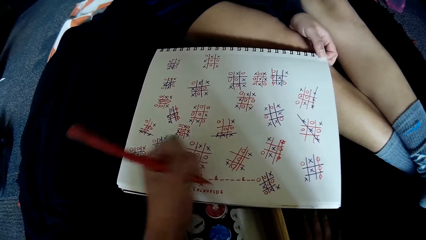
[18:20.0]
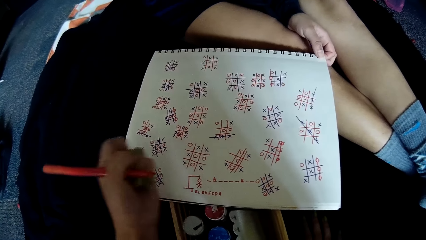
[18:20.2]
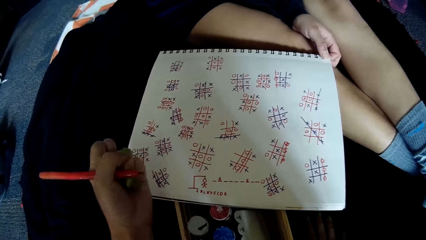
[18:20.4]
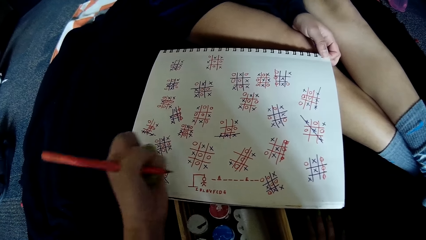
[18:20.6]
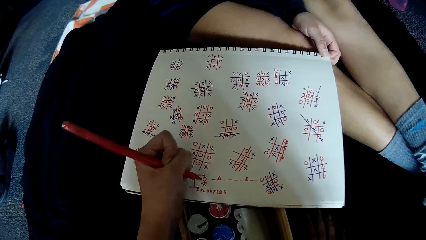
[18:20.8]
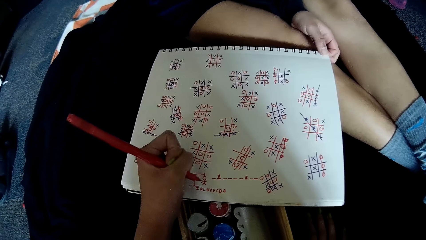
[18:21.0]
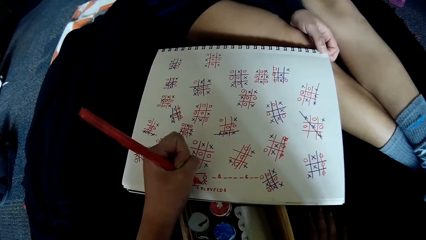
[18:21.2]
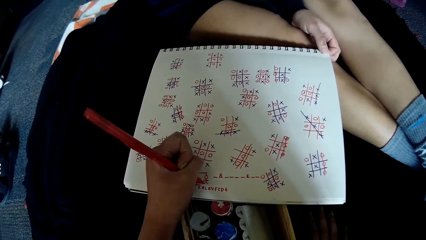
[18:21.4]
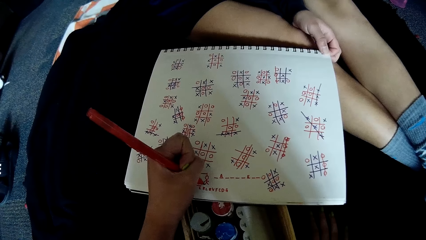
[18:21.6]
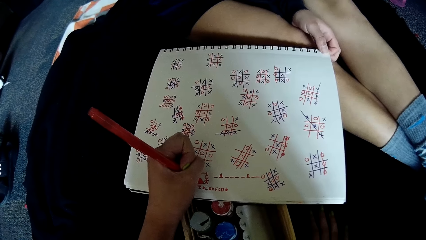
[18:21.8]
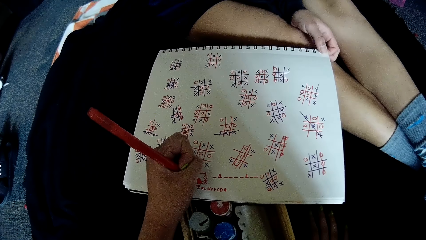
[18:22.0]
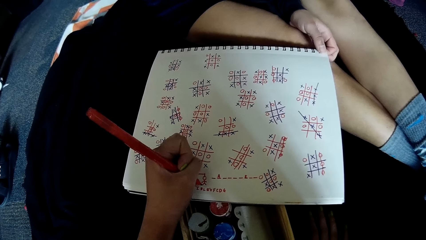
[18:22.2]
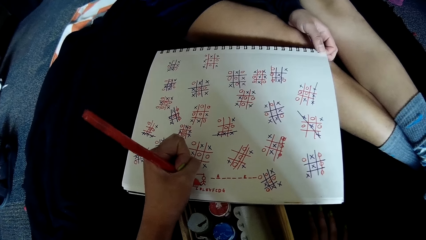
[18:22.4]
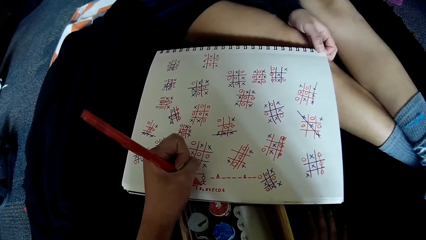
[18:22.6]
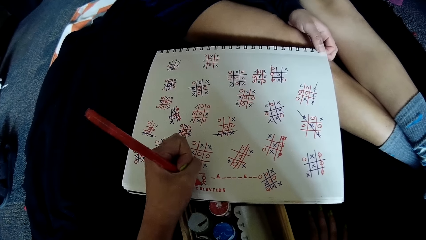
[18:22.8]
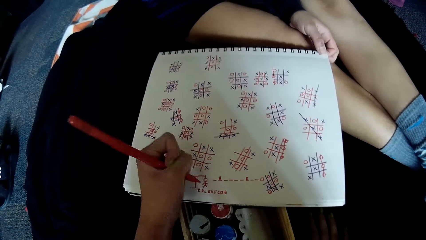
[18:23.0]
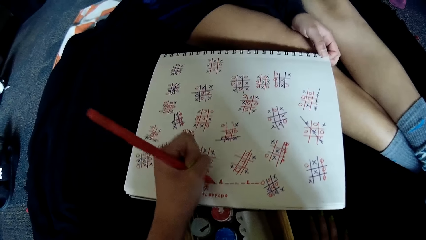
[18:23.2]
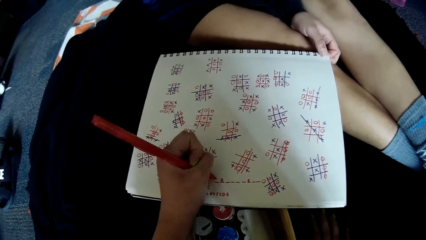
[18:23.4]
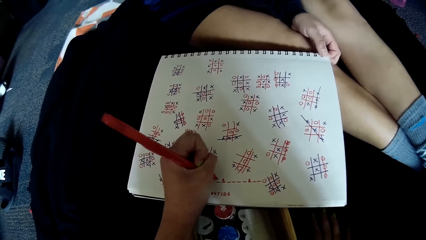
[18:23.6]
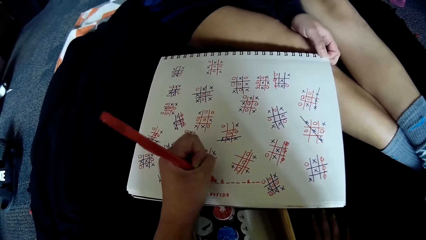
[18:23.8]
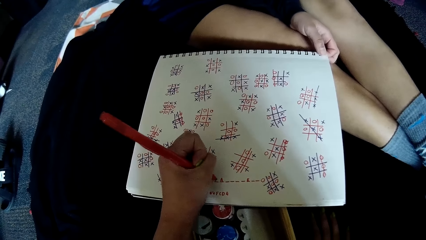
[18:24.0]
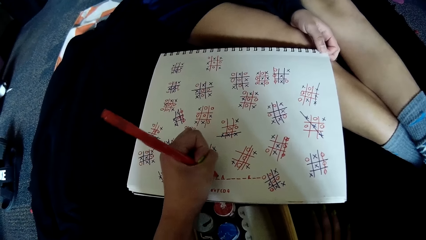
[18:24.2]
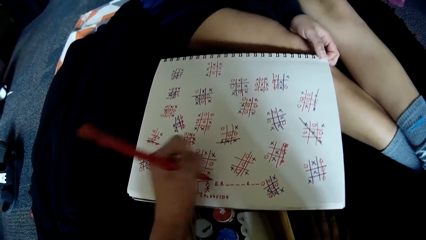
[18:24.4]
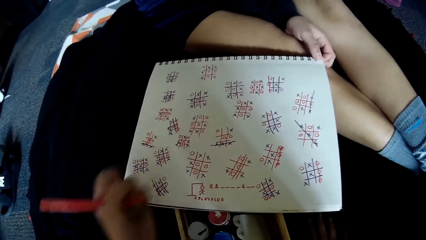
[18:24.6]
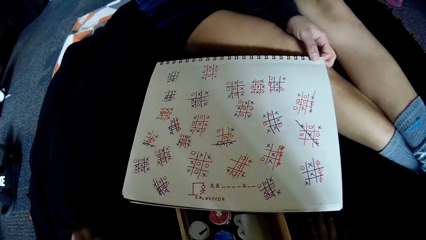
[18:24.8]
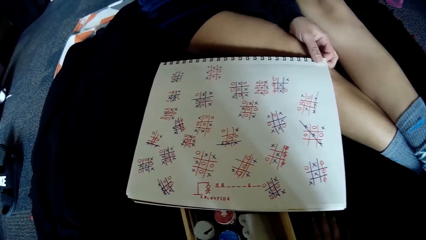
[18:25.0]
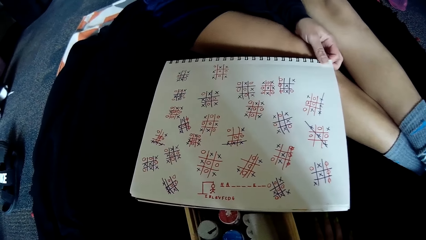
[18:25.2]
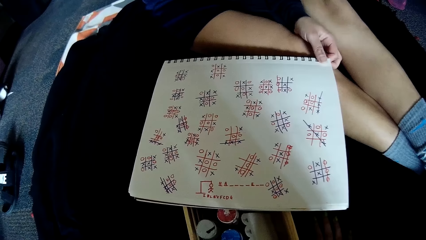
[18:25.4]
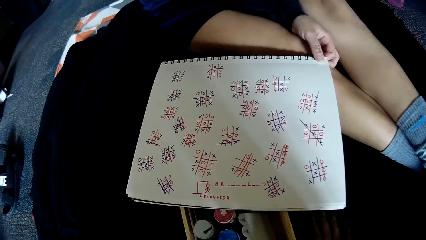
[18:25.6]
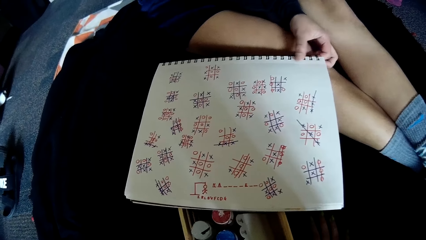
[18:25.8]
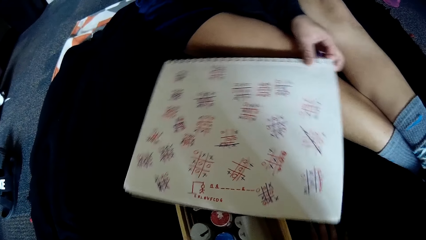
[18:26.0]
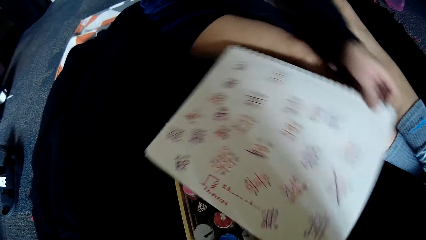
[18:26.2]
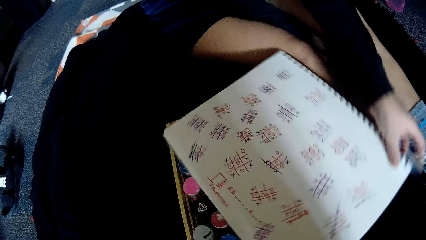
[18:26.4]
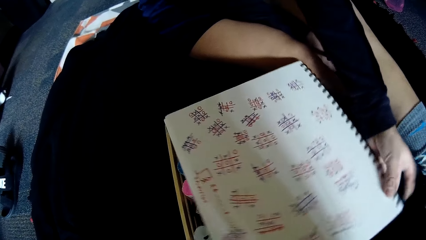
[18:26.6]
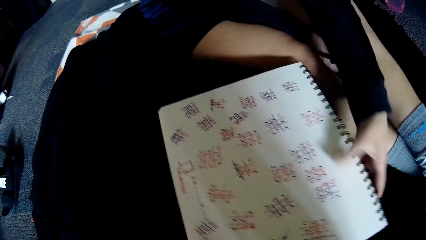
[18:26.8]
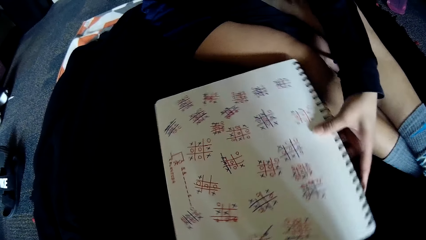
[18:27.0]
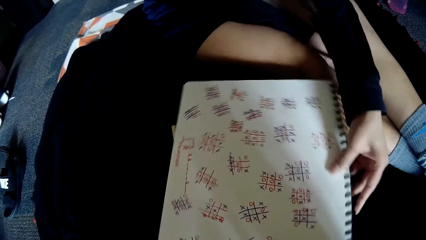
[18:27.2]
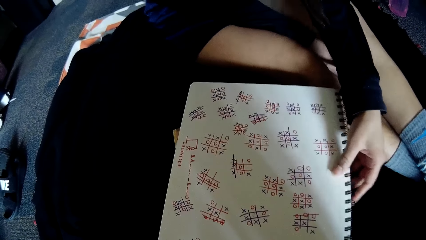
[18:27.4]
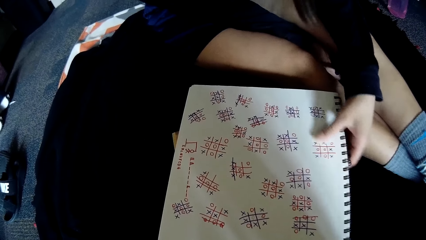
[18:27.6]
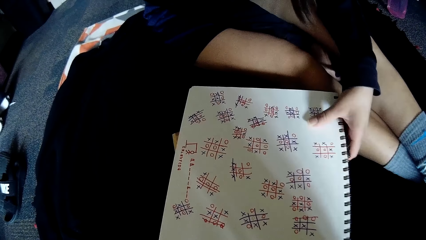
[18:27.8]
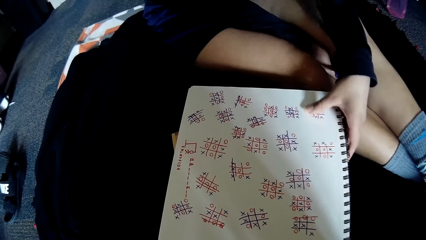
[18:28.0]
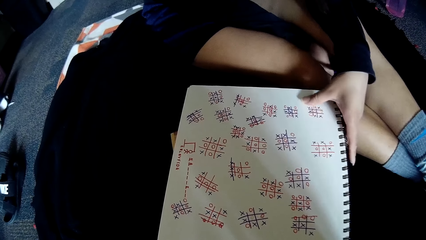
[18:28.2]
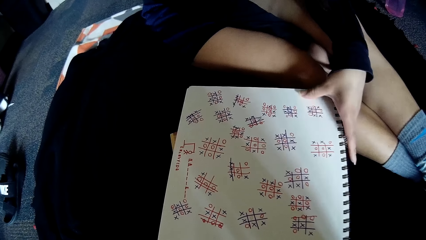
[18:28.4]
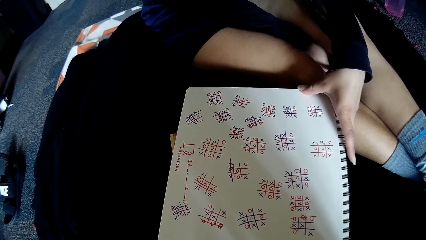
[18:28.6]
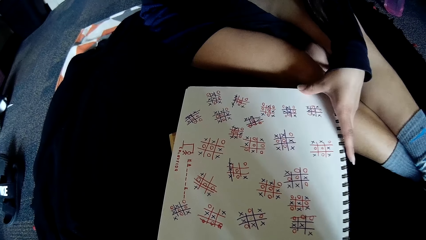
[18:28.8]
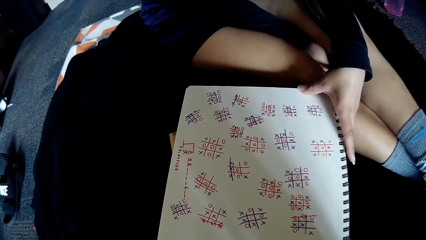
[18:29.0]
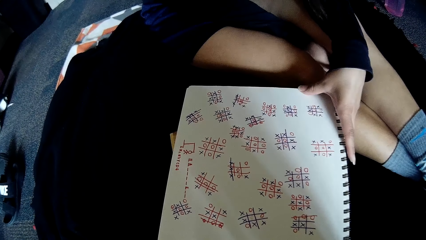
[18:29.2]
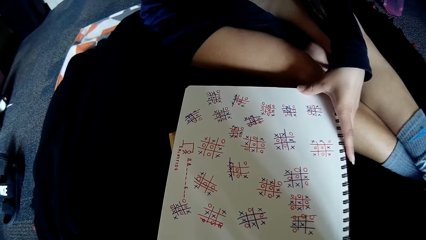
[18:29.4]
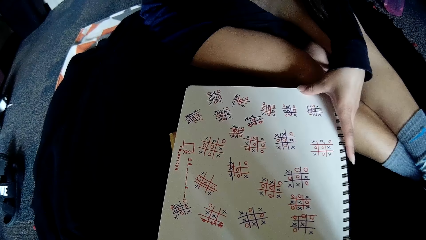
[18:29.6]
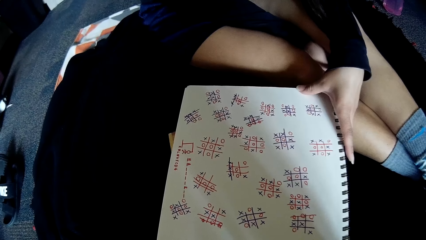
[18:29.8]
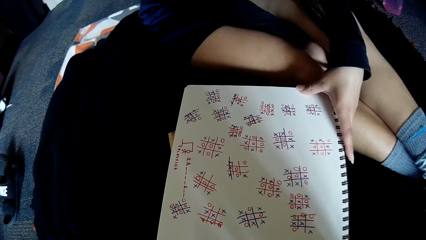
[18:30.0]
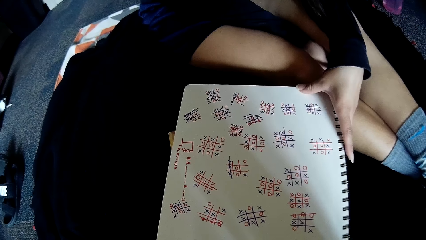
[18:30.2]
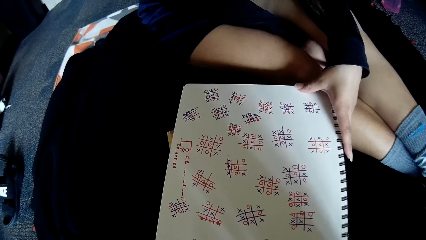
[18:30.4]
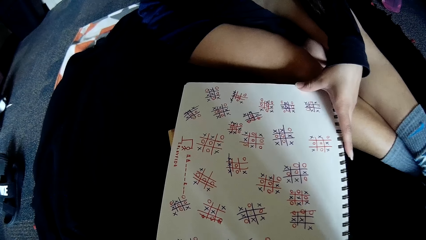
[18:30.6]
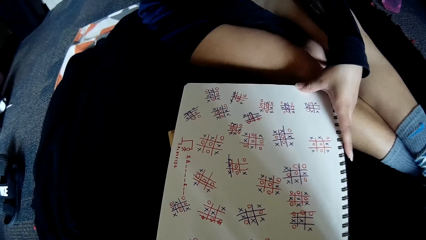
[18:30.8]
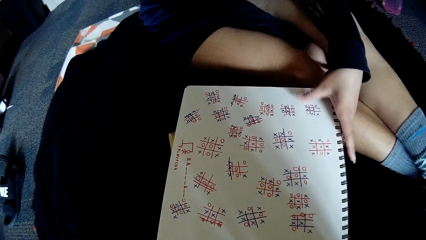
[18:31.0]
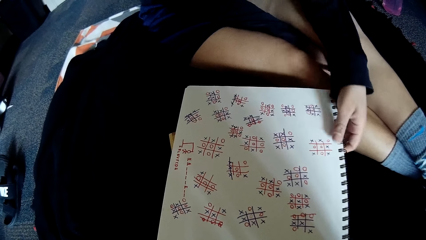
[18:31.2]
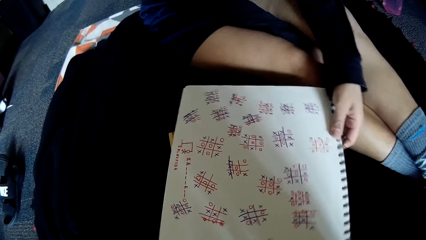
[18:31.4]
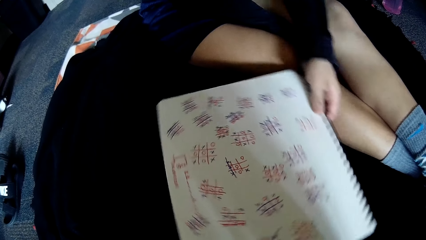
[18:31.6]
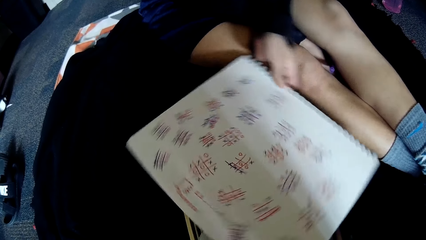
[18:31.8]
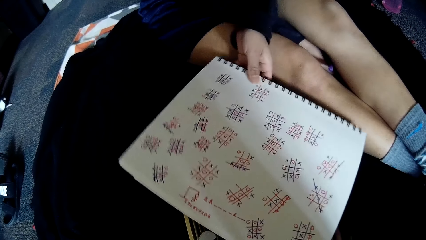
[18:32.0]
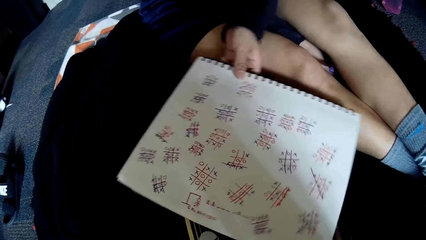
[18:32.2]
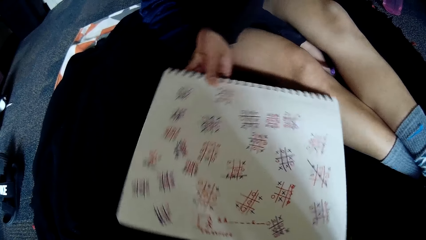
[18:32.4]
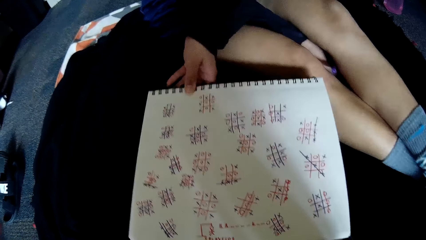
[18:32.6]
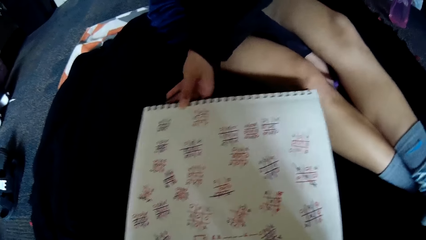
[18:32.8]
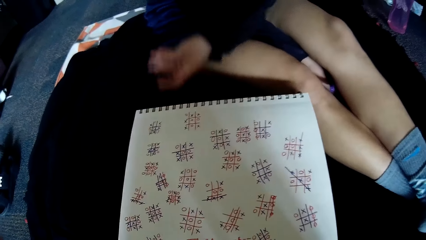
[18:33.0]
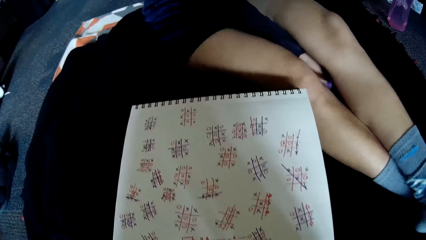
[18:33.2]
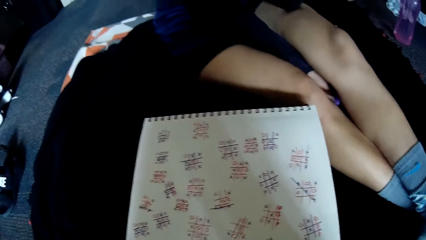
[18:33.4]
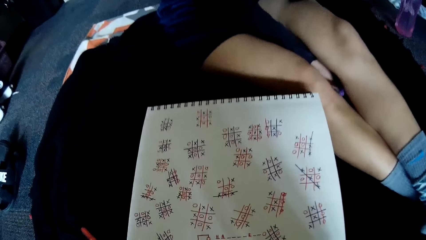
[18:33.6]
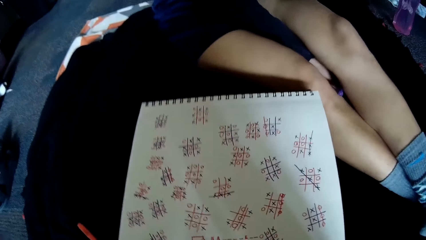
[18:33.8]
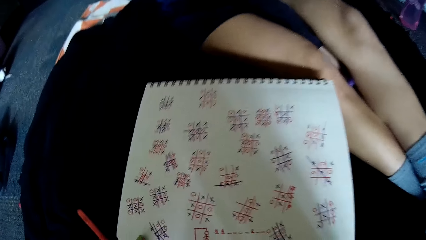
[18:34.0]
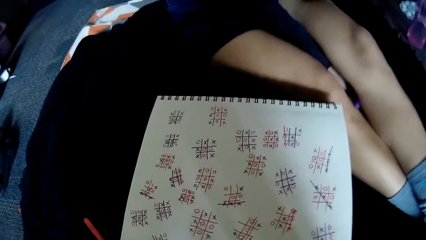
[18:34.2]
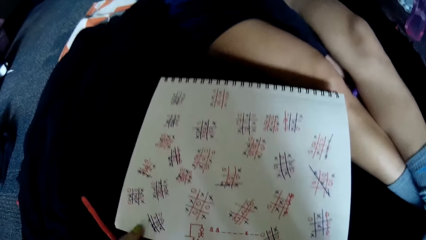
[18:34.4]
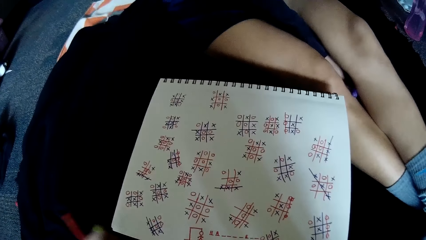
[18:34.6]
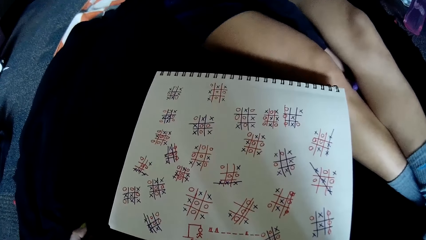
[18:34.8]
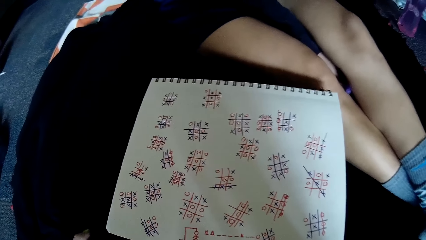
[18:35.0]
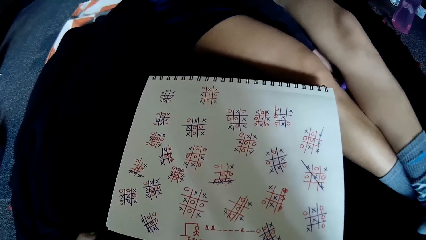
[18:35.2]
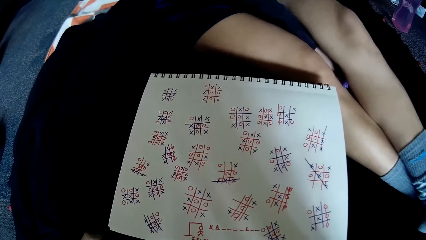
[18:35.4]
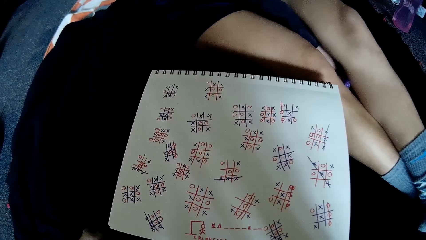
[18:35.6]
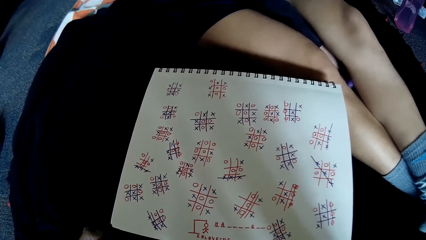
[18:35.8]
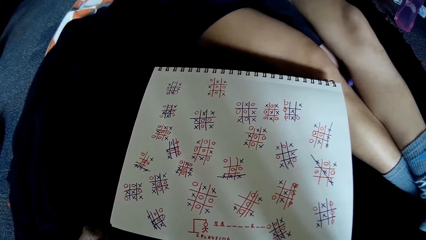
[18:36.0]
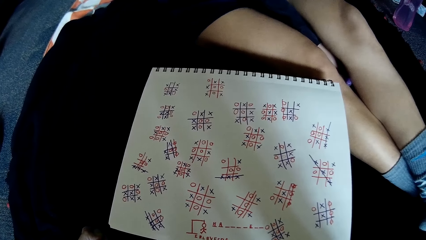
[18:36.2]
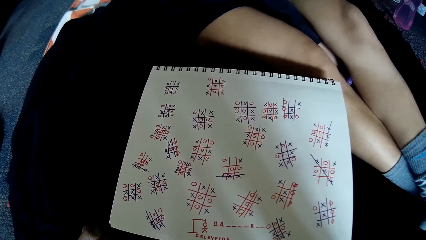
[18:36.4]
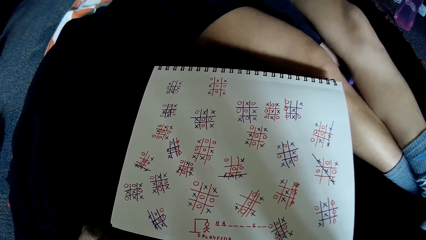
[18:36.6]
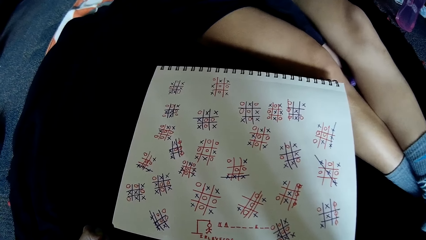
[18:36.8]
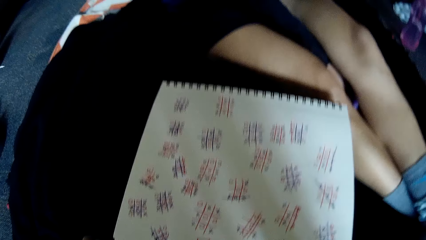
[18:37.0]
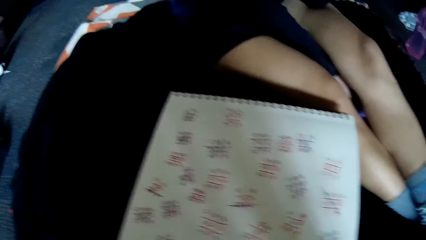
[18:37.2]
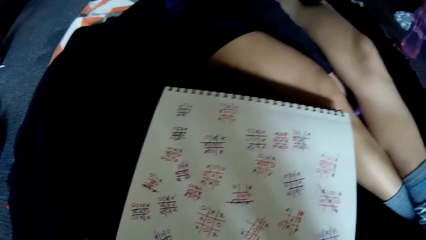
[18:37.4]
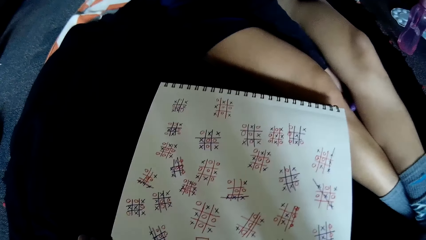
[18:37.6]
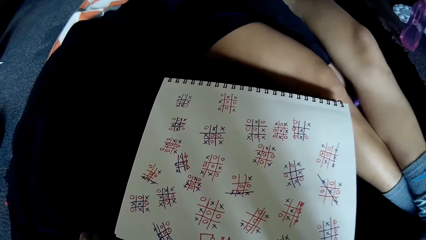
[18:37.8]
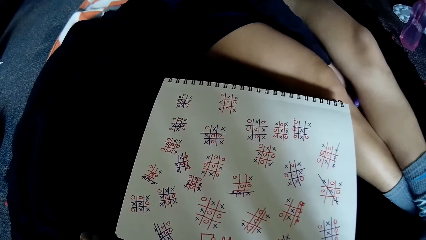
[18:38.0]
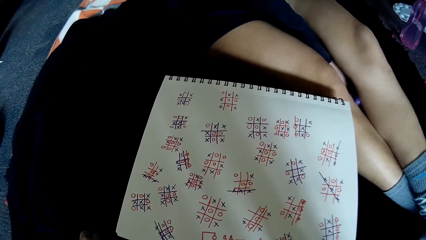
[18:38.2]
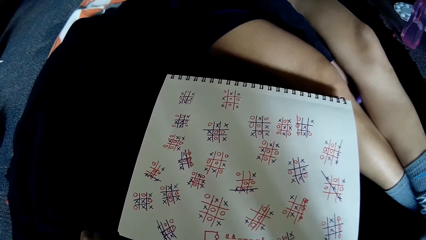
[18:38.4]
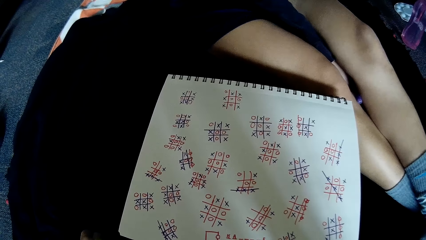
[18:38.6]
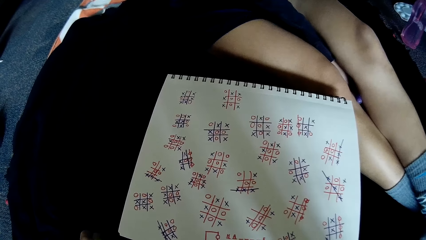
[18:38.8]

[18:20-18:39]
The camera wearer scribes on the book. She removes her hand. She places her hand on the book. She writes on the book. She lifts her hand. She removes her hand from the book. A woman speaks to the camera wearer. The woman turns the notepad towards herself with her left hand. The camera wearer interacts with the woman. The woman reads the book. The woman turns the notepad towards the camera wearer with her left hand. The woman talks to the camera wearer. The camera wearer writes on the book. She speaks to the woman.
